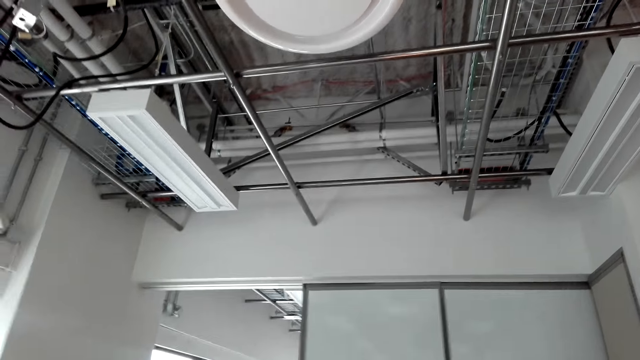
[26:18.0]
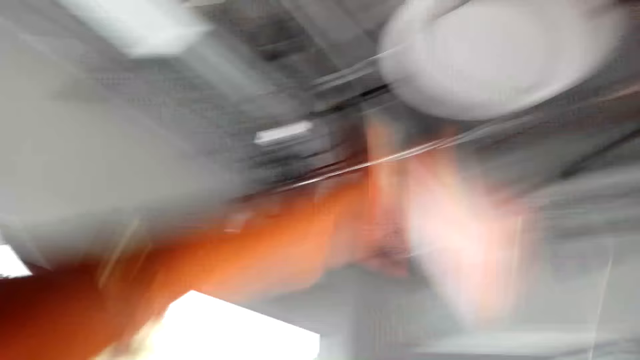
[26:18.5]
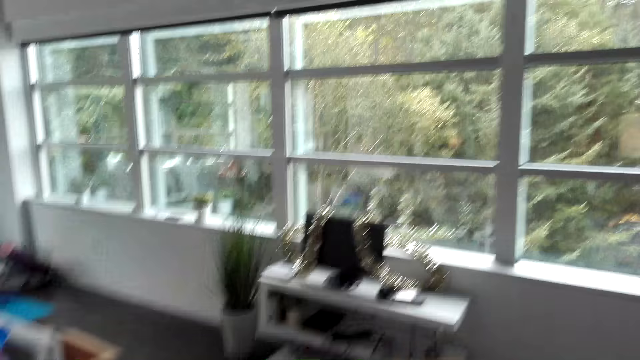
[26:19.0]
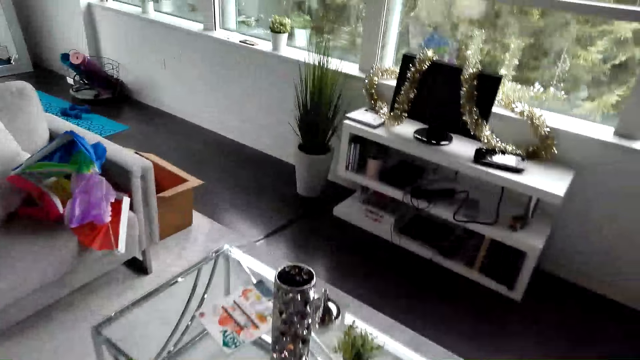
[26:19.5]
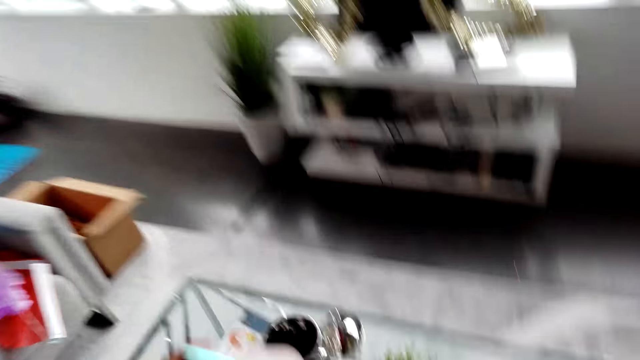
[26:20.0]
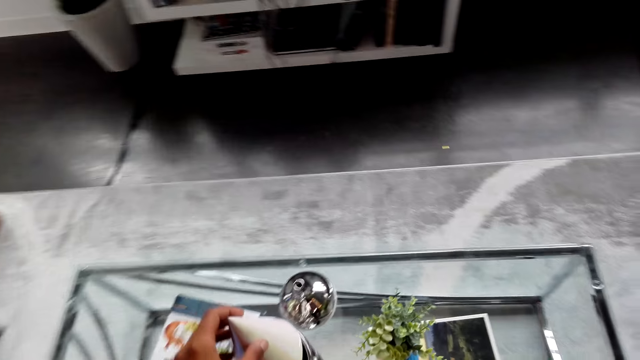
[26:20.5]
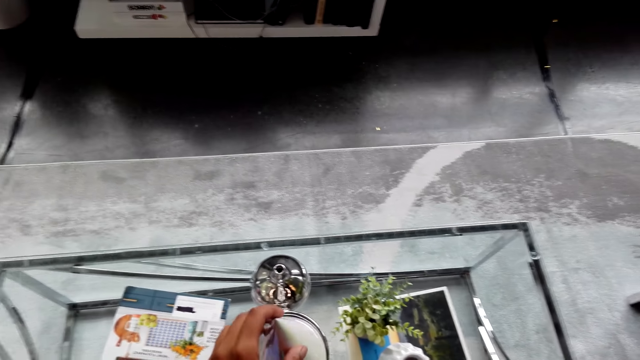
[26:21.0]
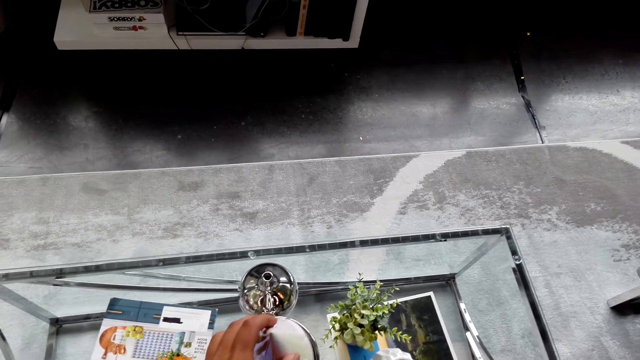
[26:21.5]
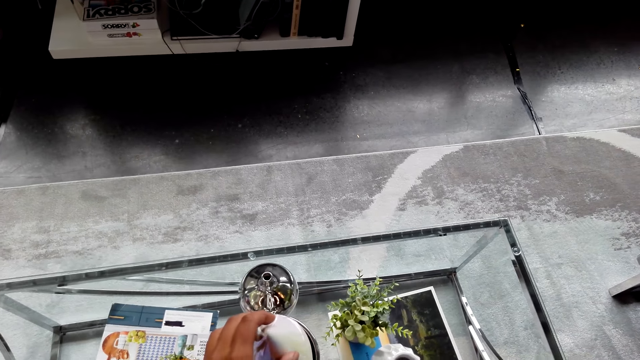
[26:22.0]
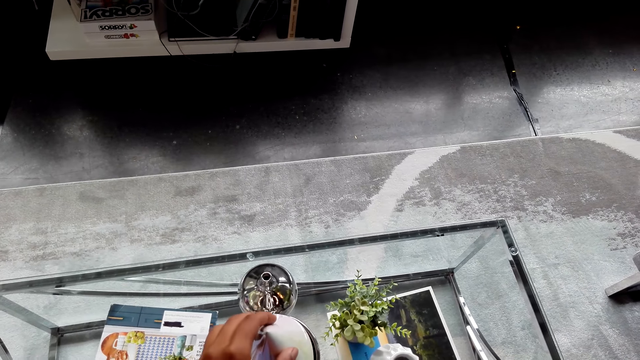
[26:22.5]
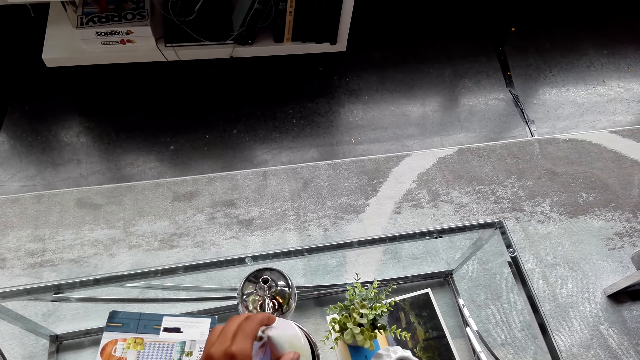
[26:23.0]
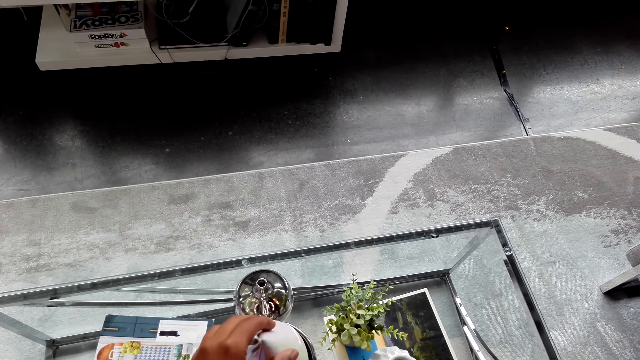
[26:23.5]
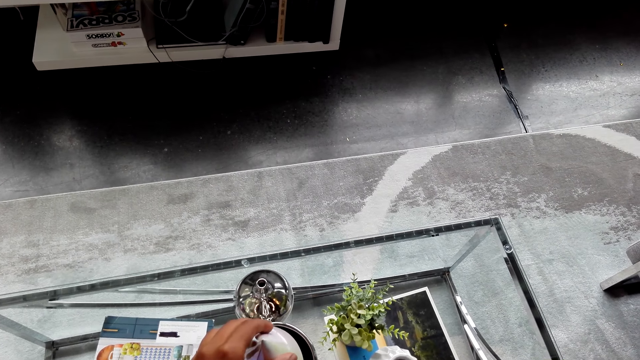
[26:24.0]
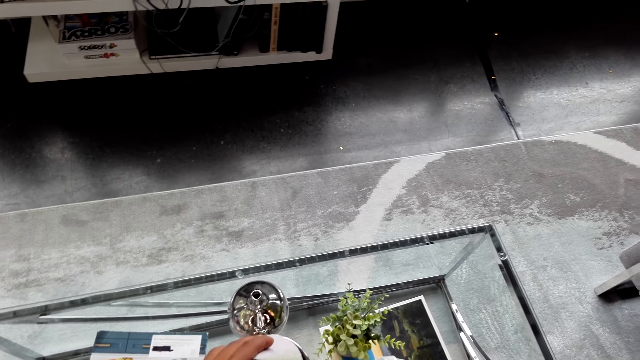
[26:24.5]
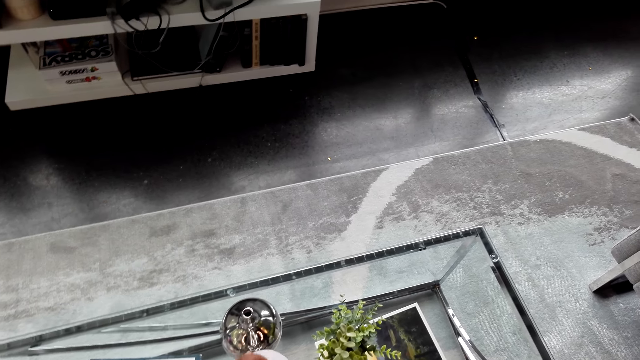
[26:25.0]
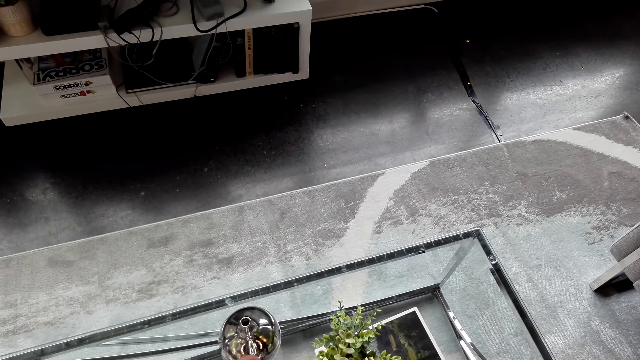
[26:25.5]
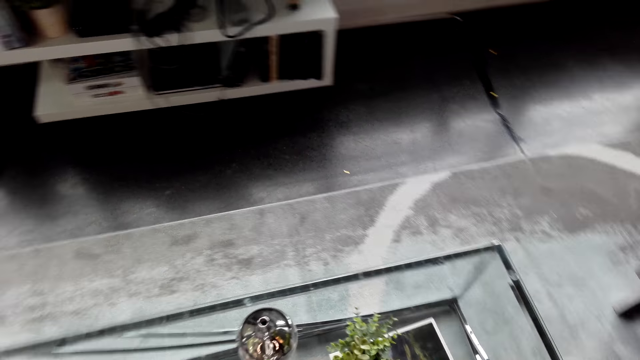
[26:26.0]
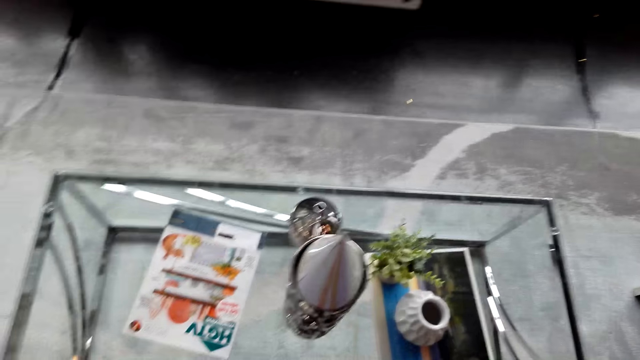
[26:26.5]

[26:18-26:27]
The camera wearer puts decorations on the table lamp.

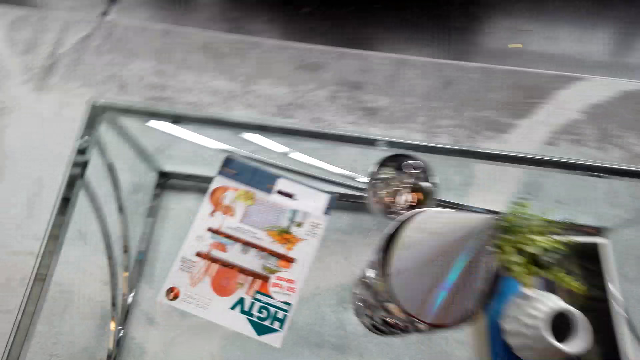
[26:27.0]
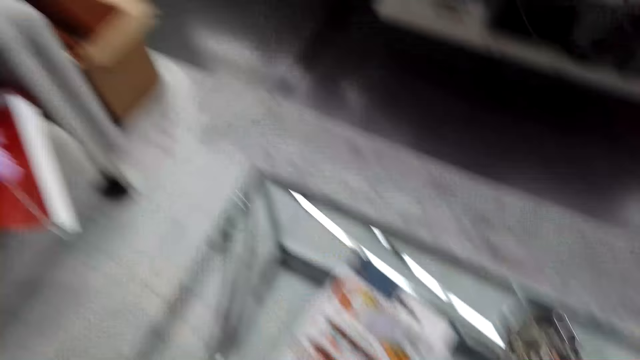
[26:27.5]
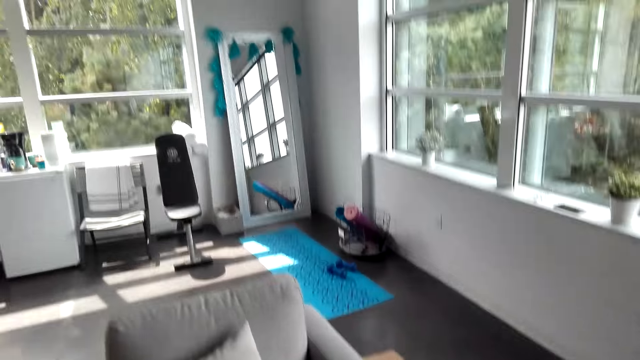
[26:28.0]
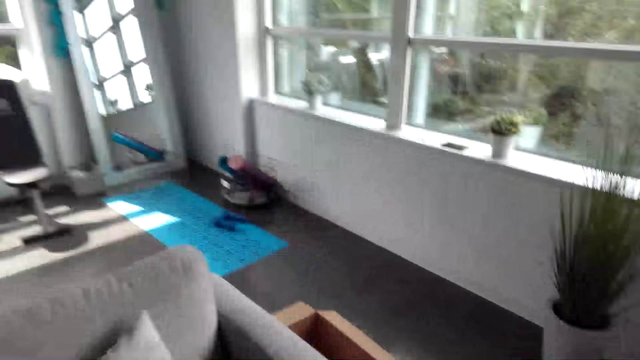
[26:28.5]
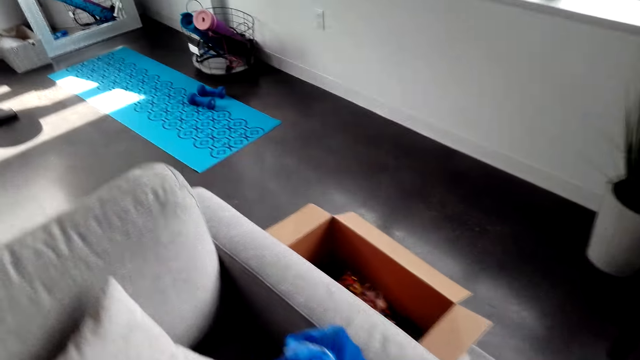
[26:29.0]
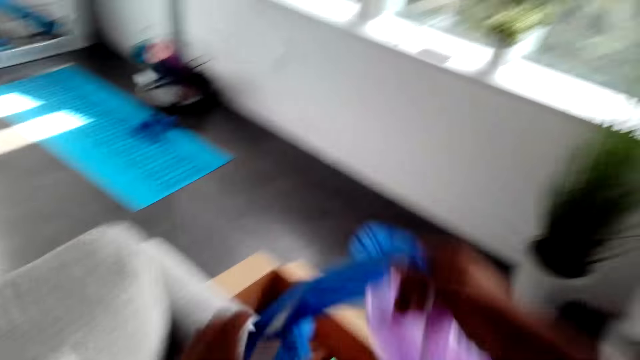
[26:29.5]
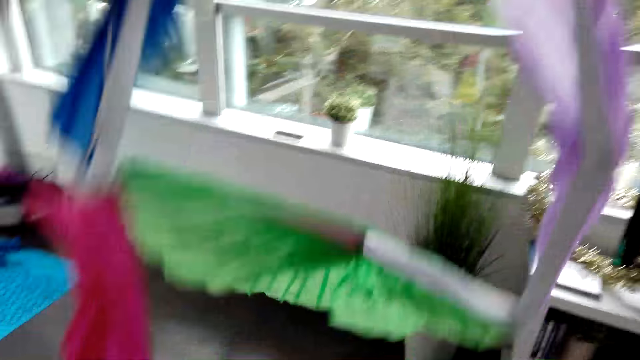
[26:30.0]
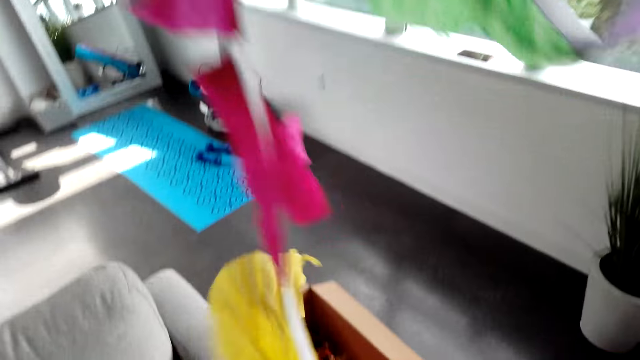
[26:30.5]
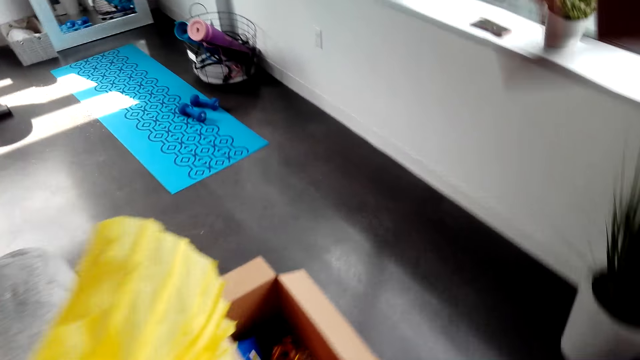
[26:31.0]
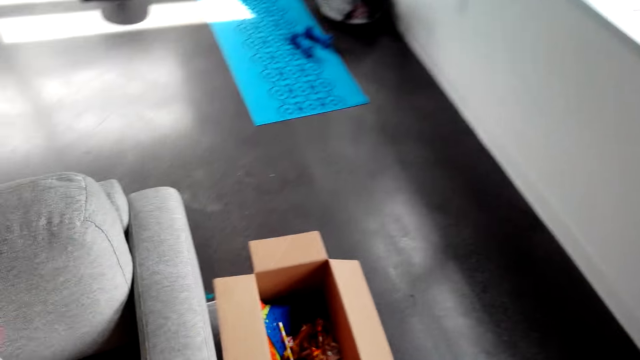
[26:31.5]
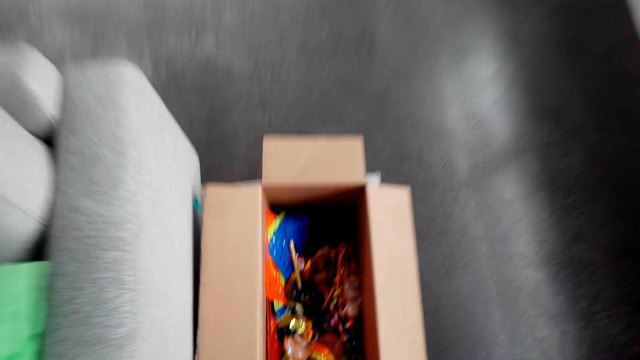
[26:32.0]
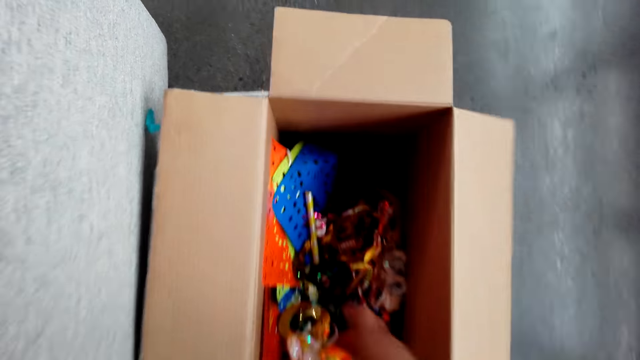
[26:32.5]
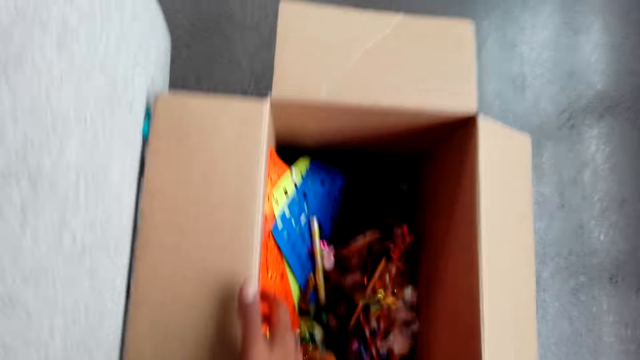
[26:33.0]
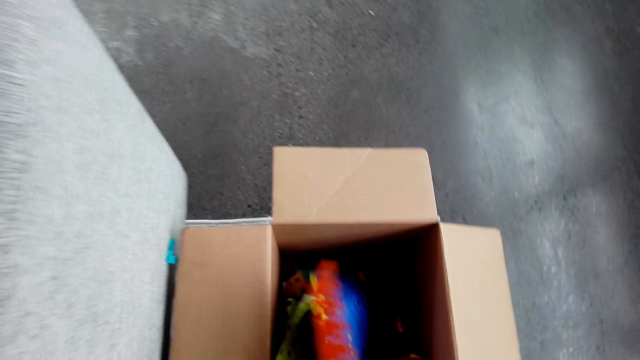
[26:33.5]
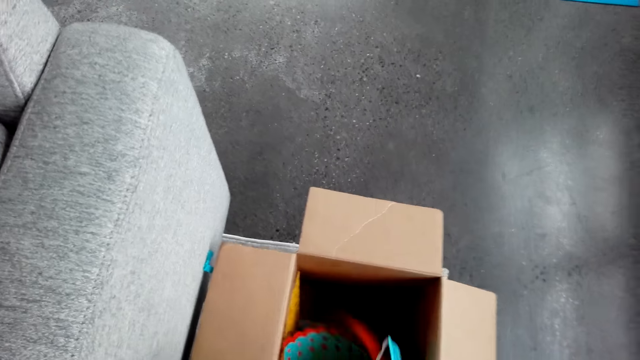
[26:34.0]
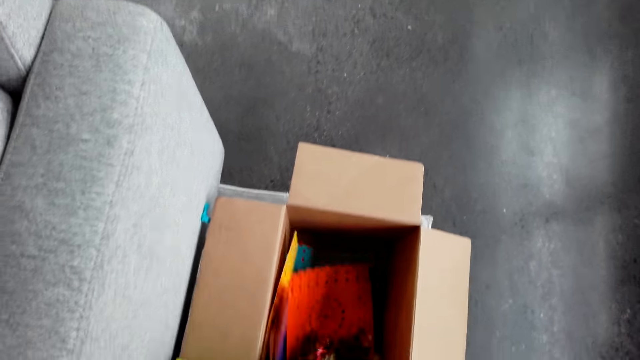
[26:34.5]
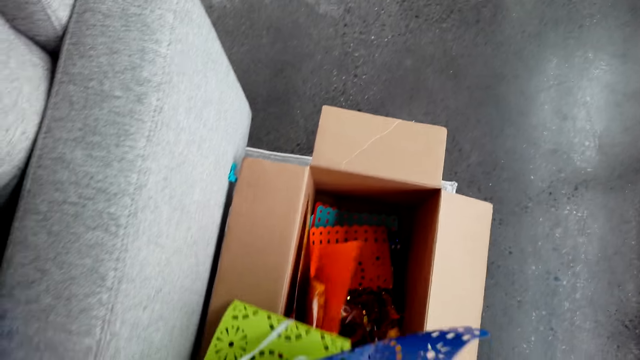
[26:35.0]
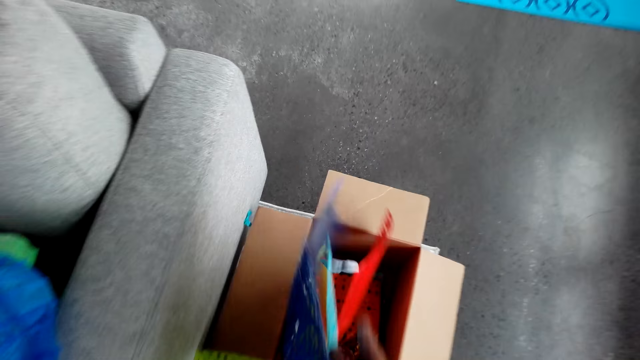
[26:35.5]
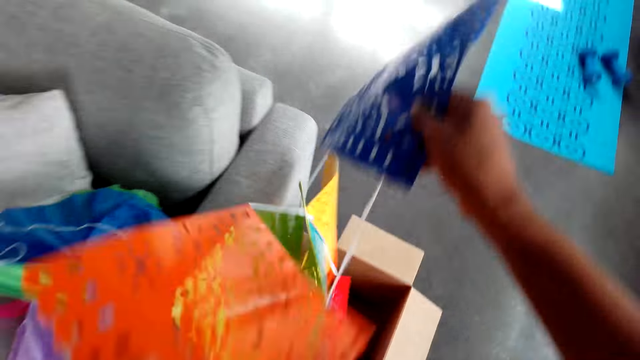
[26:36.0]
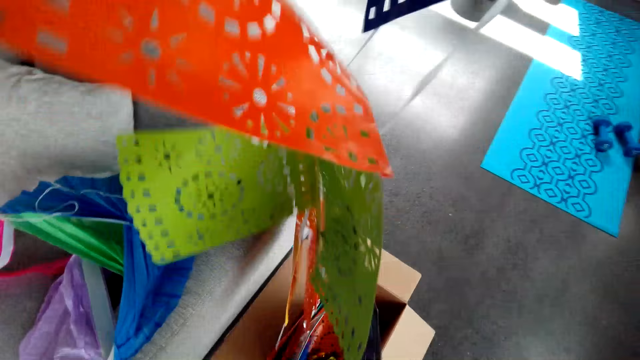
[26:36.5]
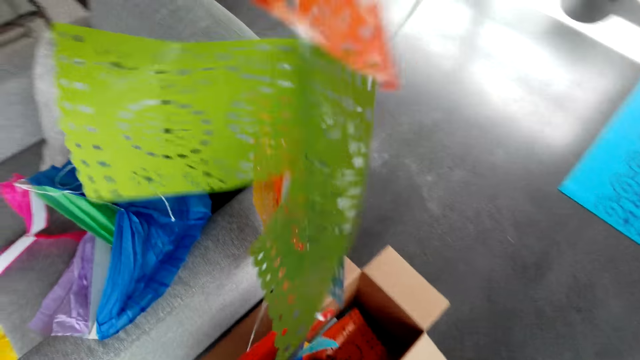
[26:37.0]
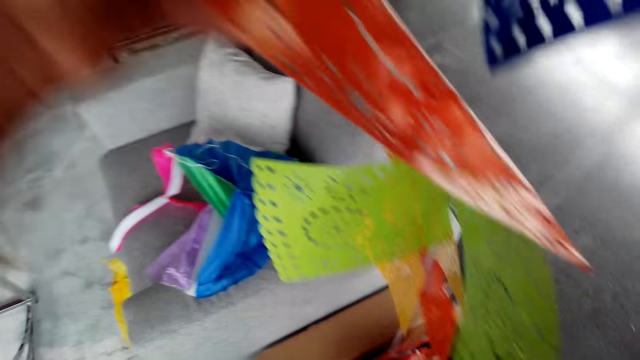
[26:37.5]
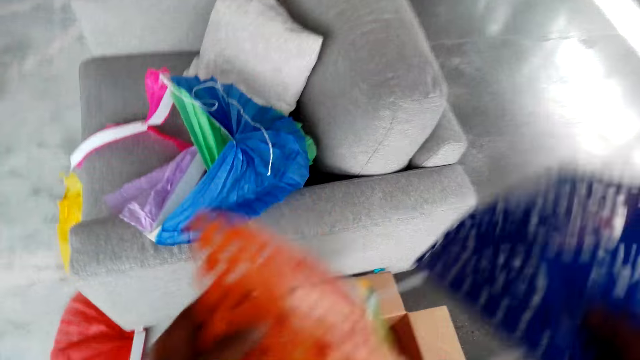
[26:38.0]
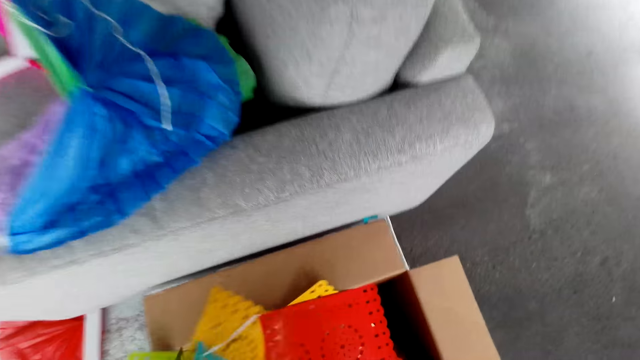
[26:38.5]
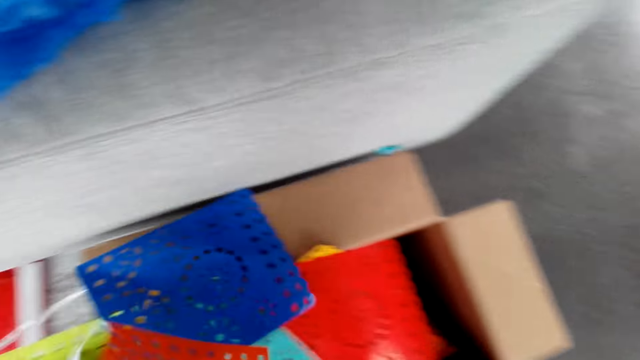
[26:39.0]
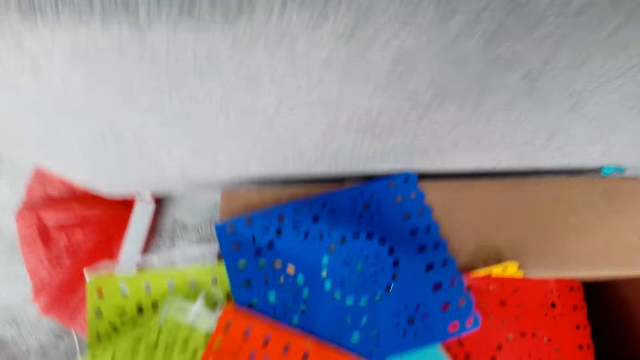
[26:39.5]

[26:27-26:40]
The camera wearer takes decorations from the sofa. They straighten flower decorations in the room. They drop the decorations on the sofa. They pick up the flower decorations from the box. They straighten the flower decorations in the room.
